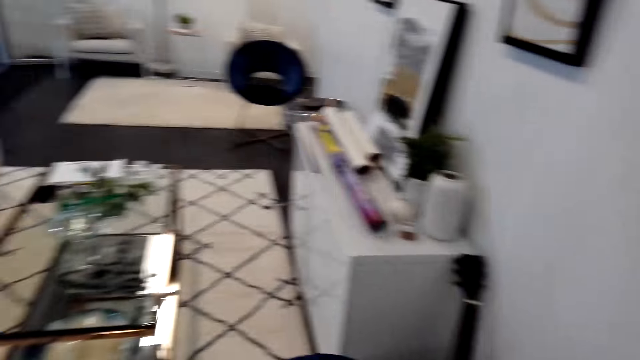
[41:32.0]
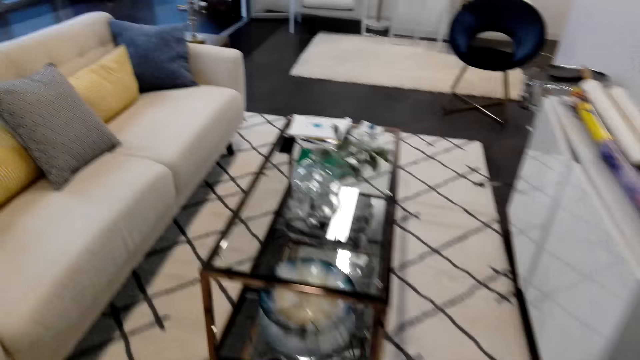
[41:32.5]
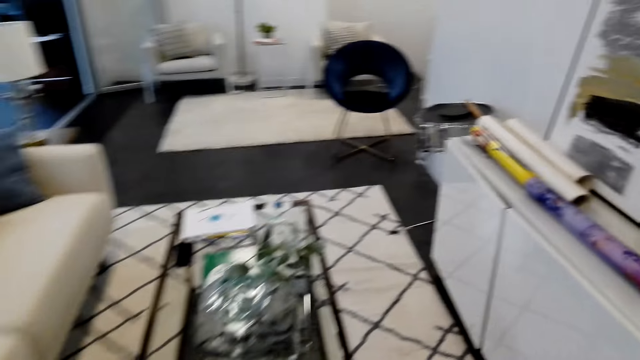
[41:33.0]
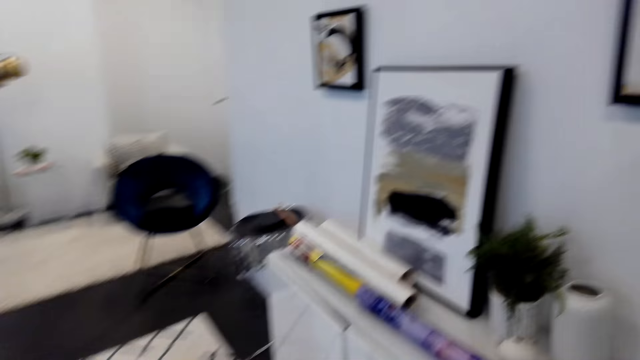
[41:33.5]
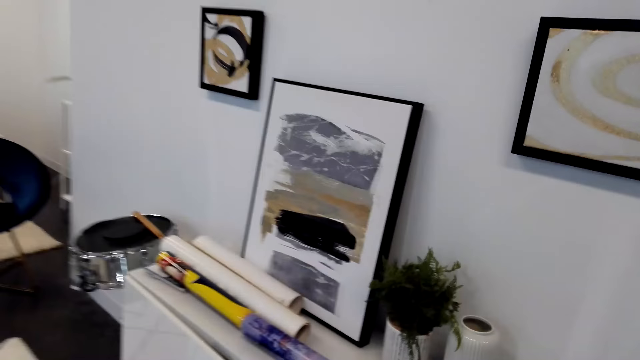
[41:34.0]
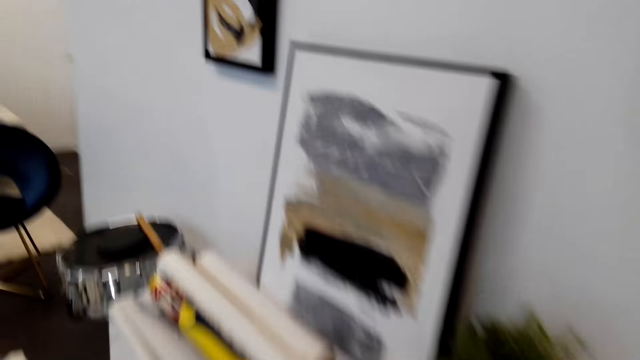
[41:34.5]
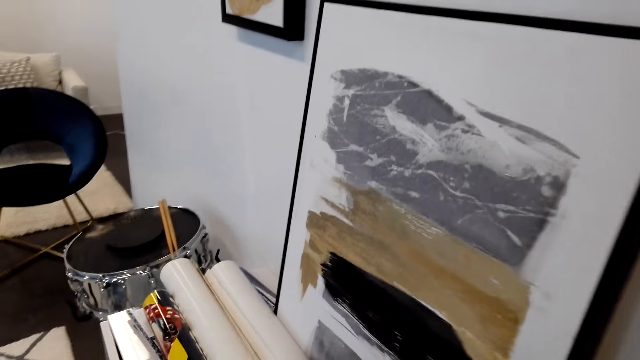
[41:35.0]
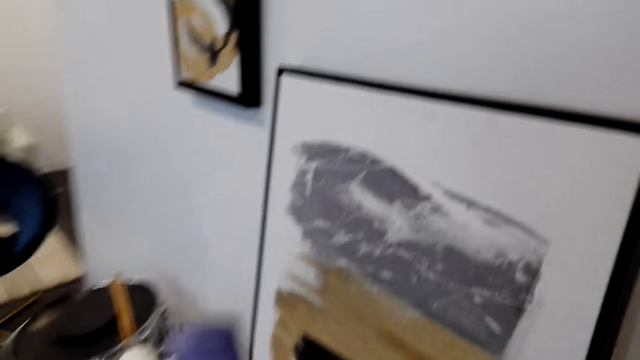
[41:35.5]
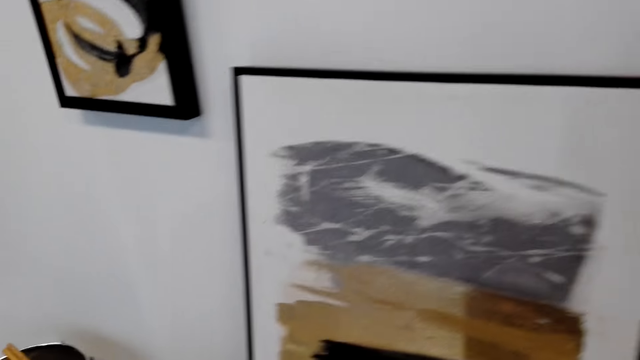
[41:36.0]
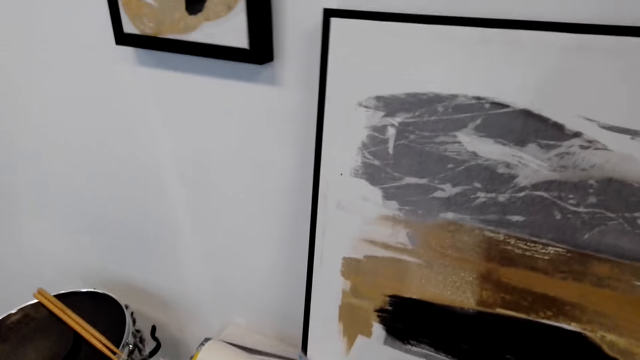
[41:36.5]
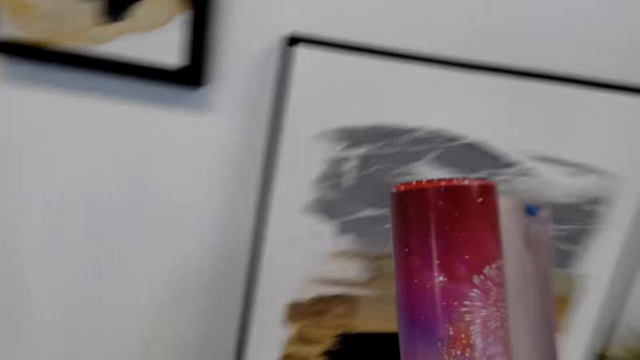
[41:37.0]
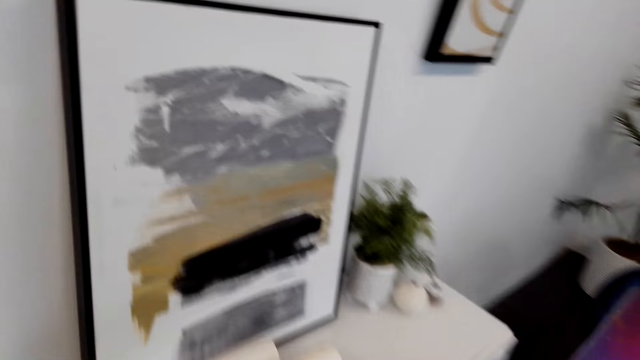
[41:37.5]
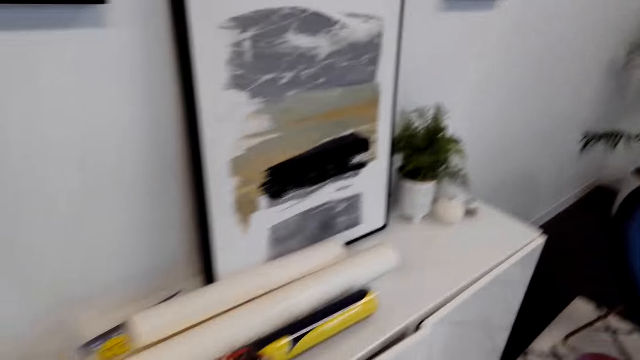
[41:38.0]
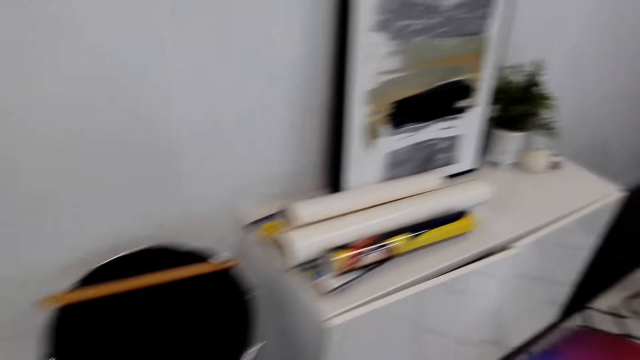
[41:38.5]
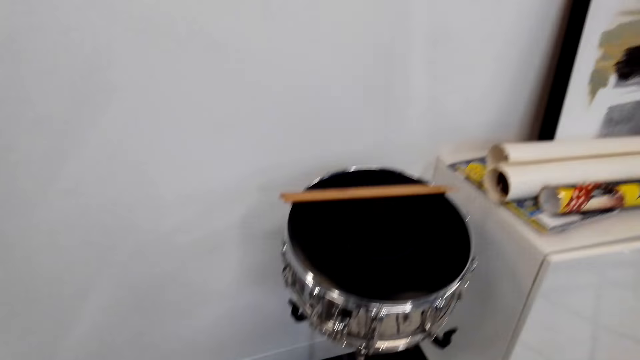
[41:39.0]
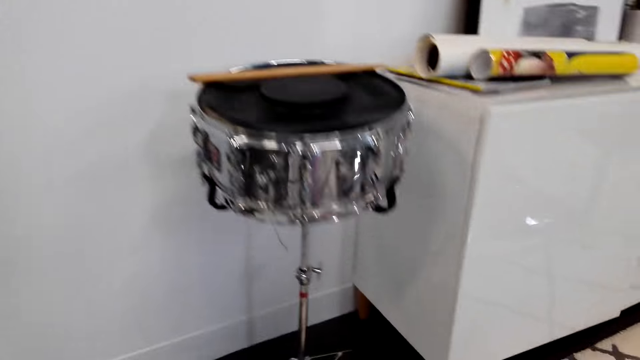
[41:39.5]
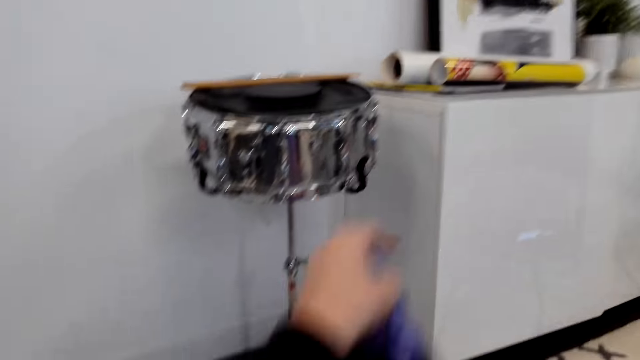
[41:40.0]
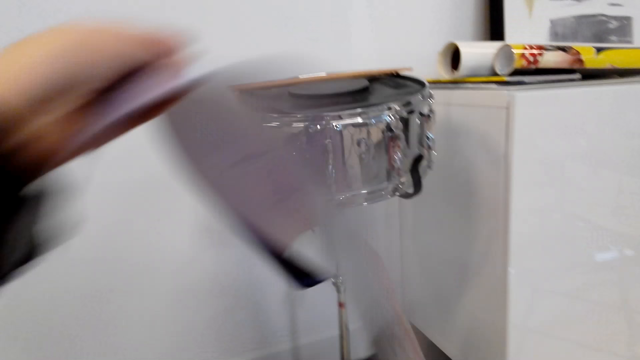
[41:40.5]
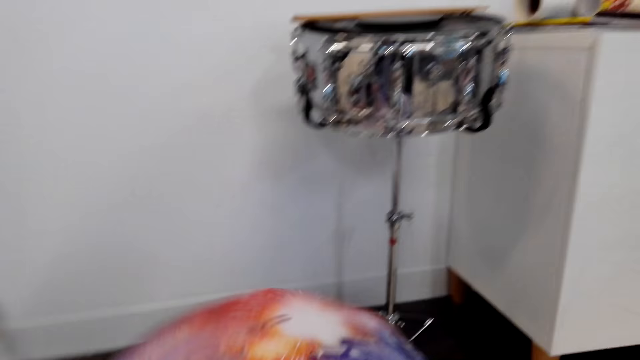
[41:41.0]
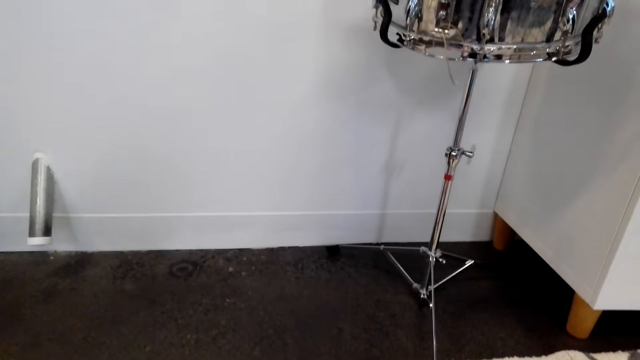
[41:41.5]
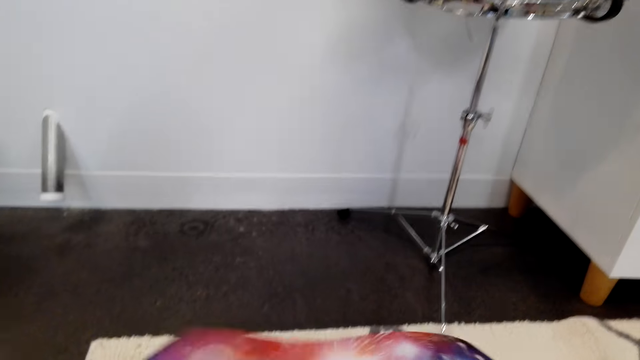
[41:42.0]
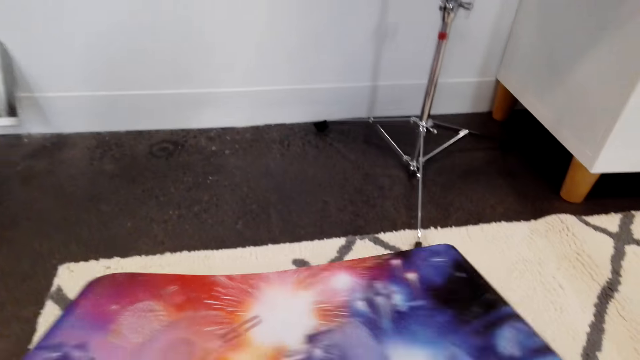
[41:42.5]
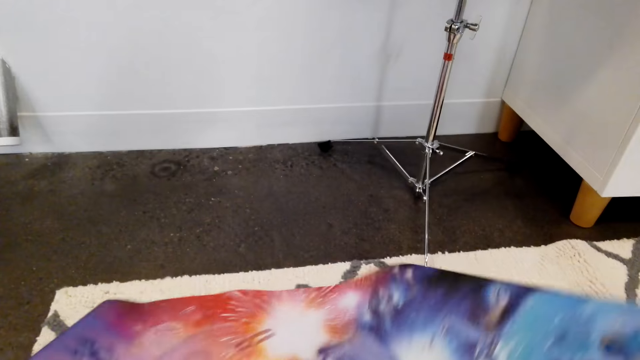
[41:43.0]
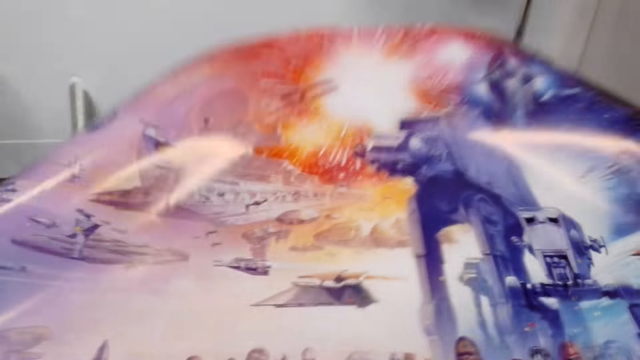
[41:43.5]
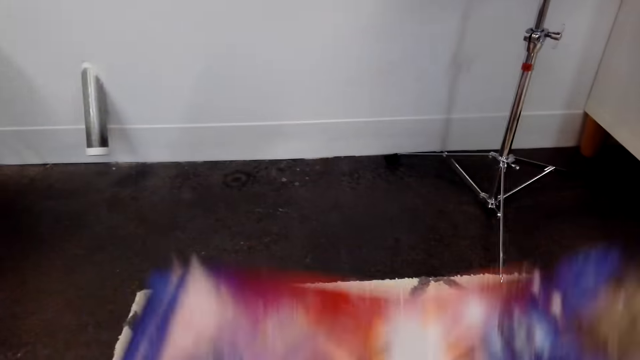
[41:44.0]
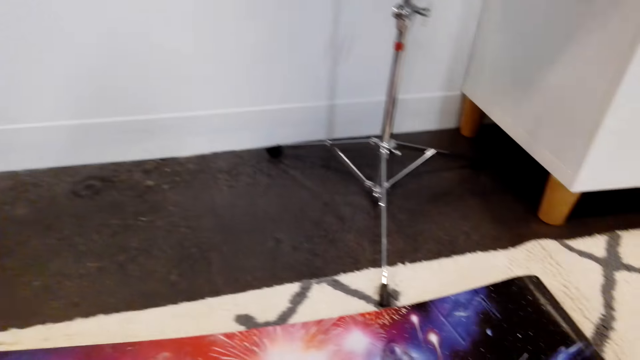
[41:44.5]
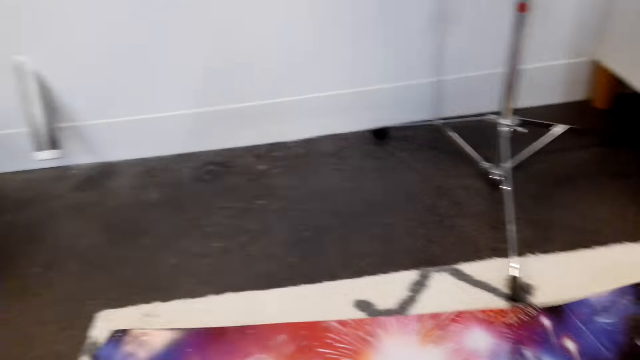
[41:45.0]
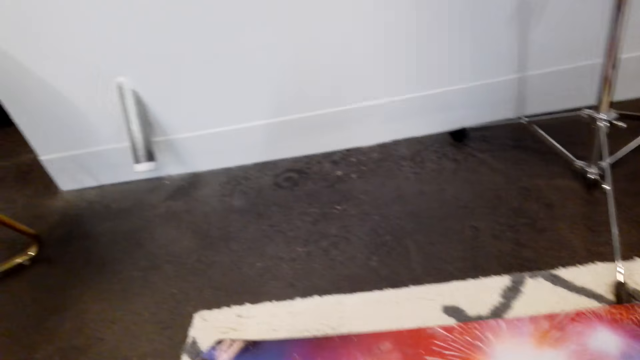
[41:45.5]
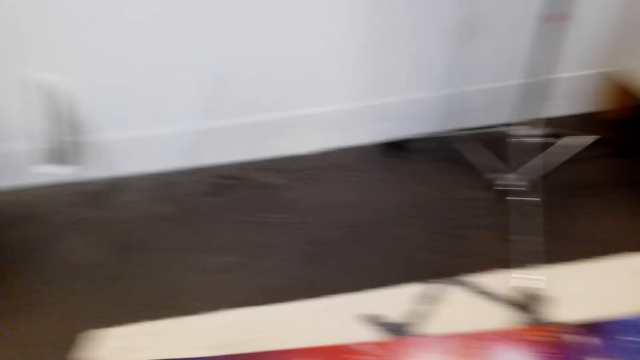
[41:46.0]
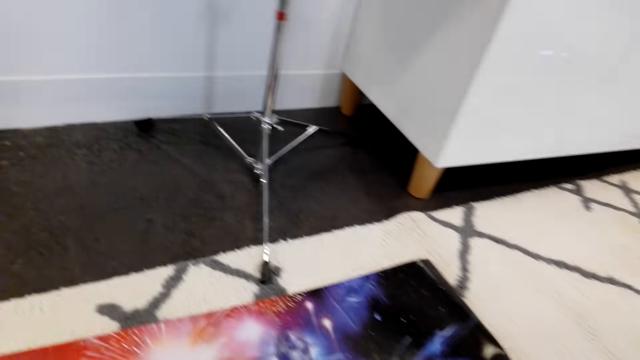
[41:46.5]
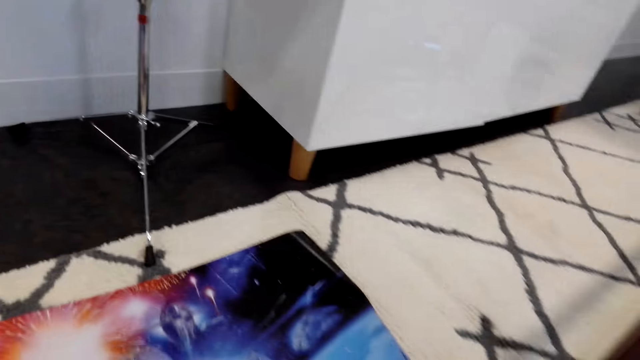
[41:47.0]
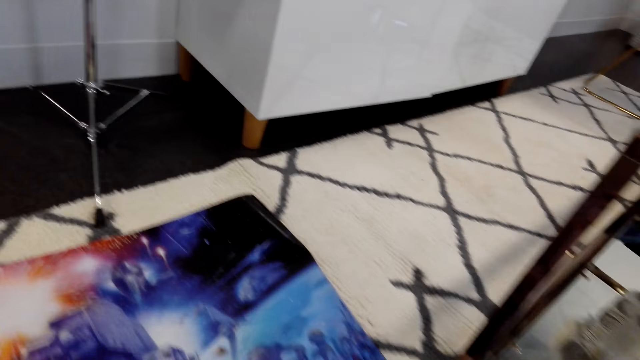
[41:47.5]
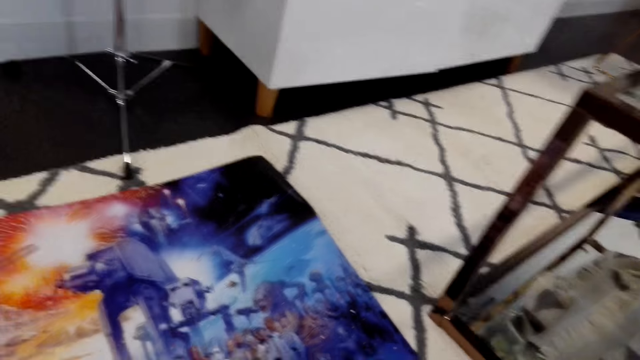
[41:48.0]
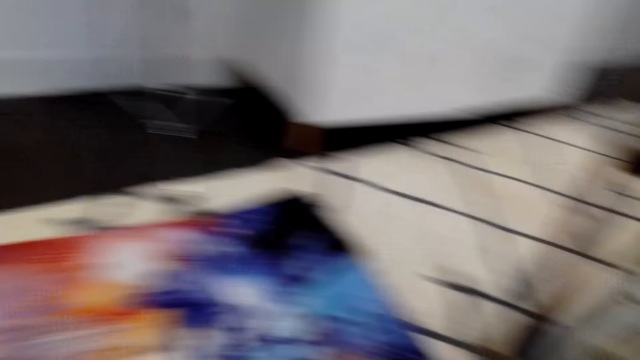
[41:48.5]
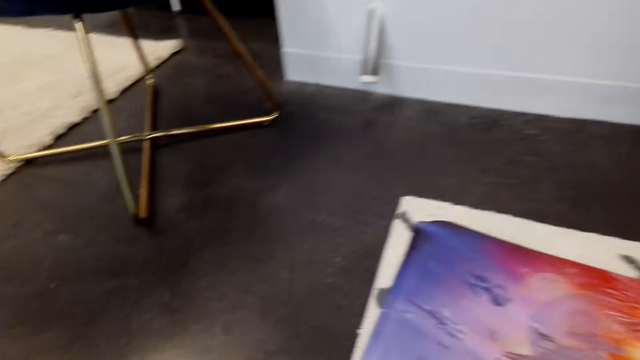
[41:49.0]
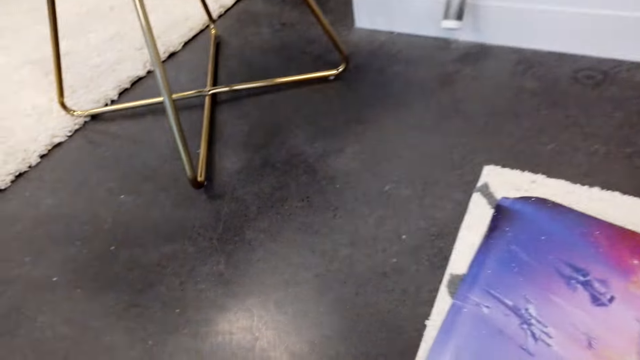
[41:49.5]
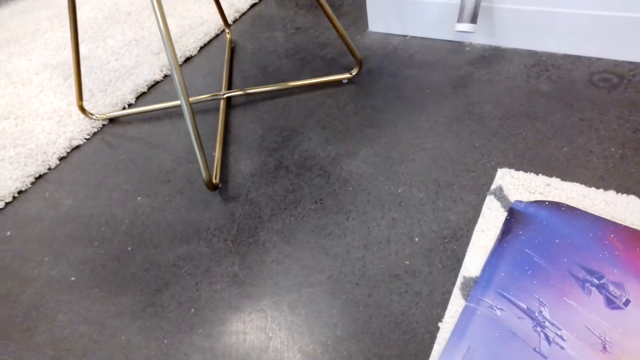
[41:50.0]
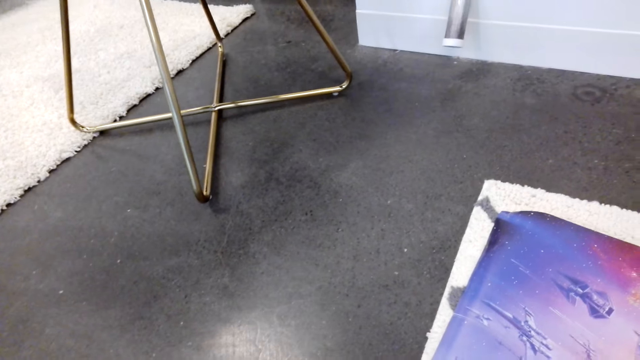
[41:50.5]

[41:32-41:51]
The camera wearer walks around the living room. They take a wall art paper. They turn. They walk around. They unfold the wall art paper. They stretch the wall art paper. They put the wall art paper on the ground or on a table. They look around.

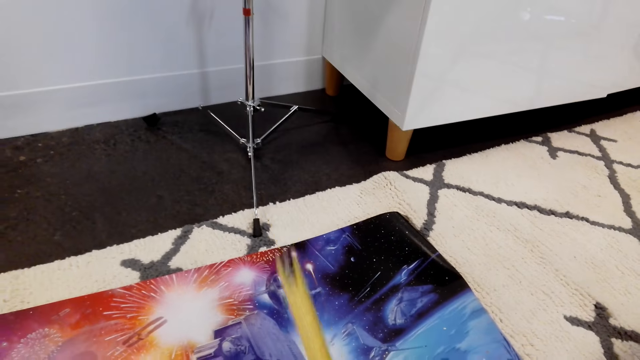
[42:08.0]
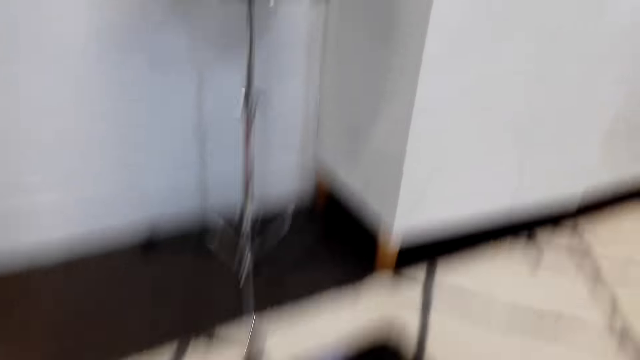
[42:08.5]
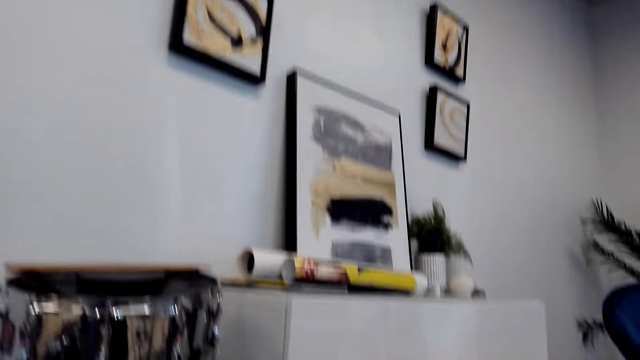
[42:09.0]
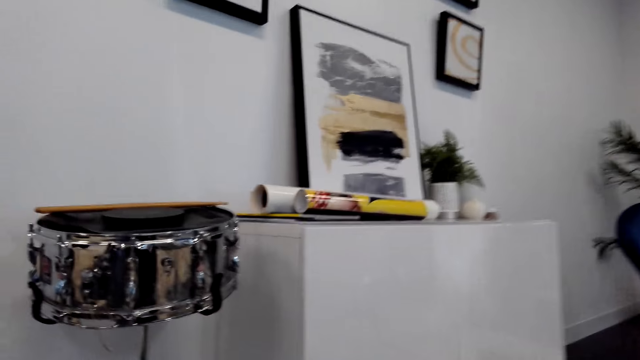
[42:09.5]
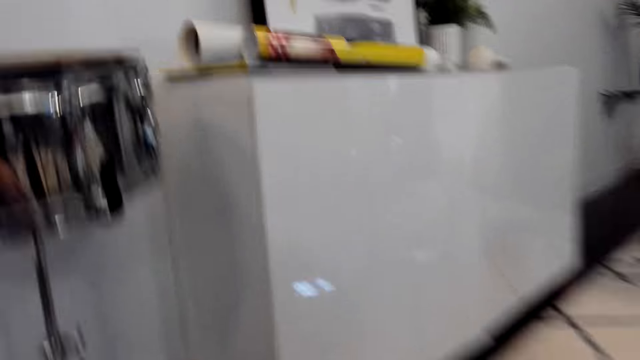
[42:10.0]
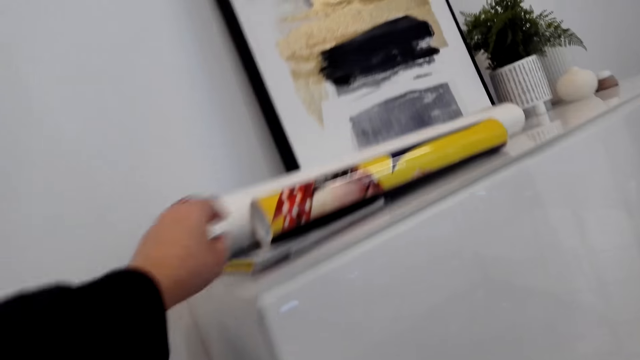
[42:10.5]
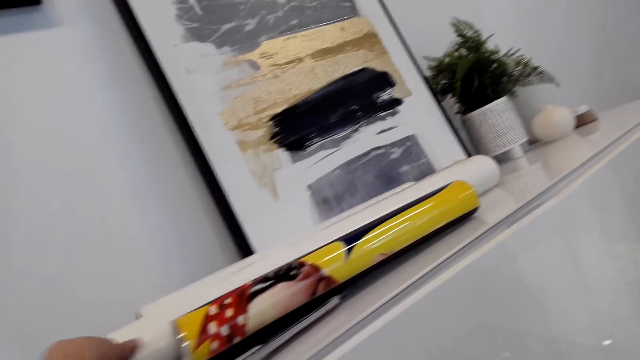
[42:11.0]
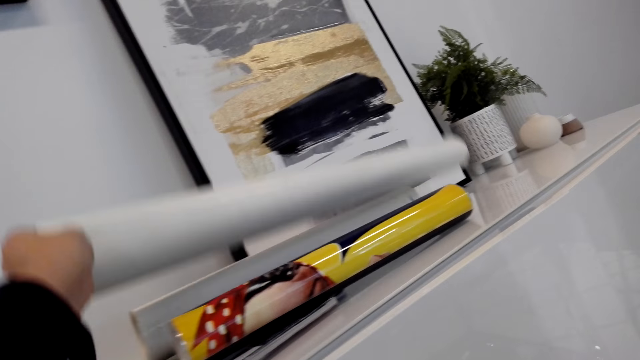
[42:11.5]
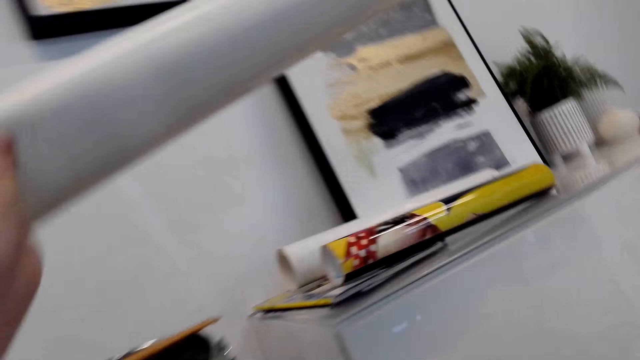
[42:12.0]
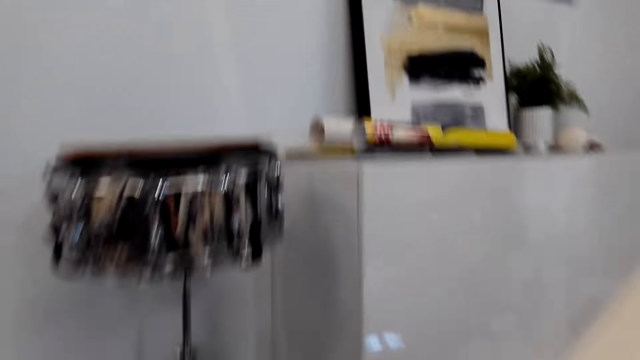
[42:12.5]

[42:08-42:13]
The camera wearer raises the tape measure. They look around. They walk around. They take the wall art paper.
